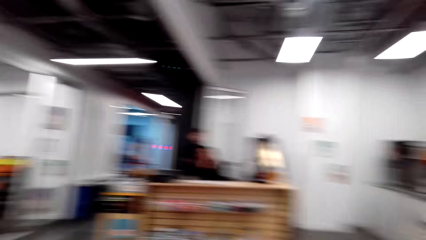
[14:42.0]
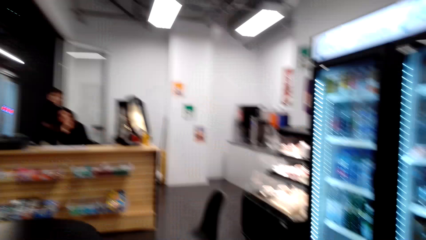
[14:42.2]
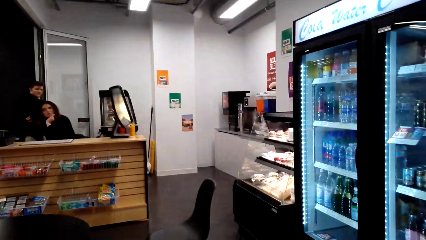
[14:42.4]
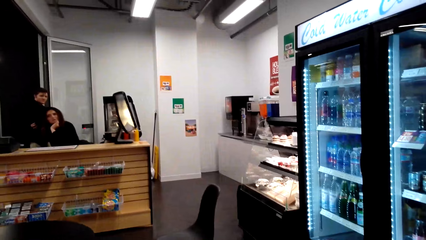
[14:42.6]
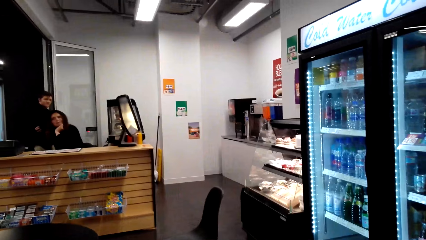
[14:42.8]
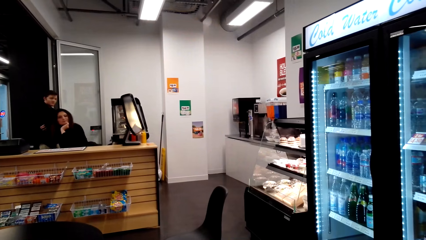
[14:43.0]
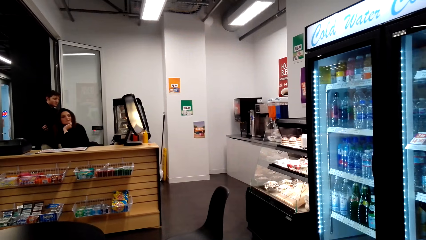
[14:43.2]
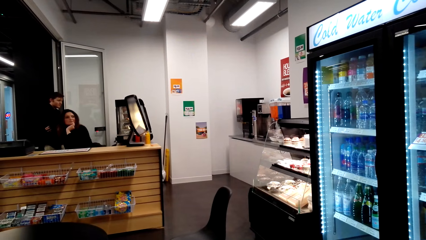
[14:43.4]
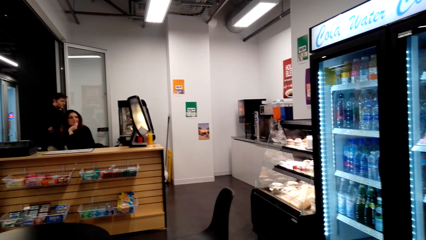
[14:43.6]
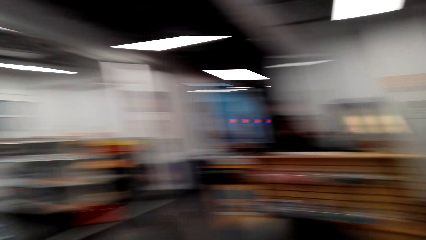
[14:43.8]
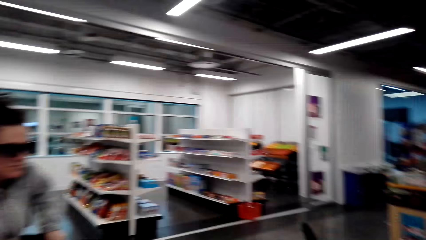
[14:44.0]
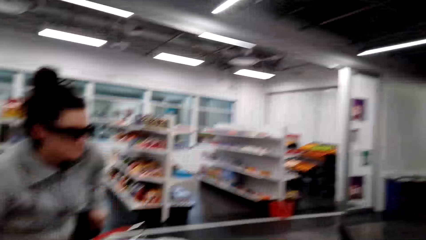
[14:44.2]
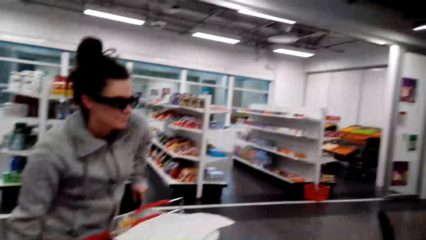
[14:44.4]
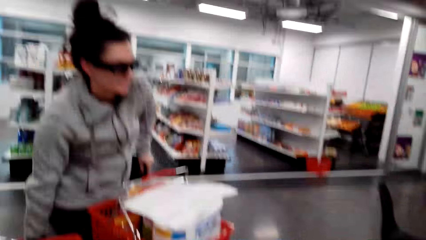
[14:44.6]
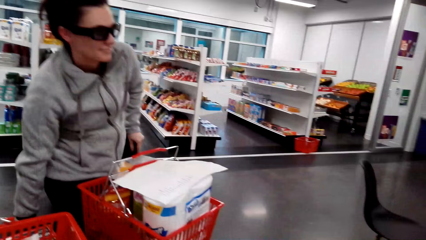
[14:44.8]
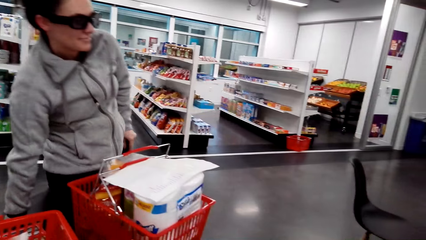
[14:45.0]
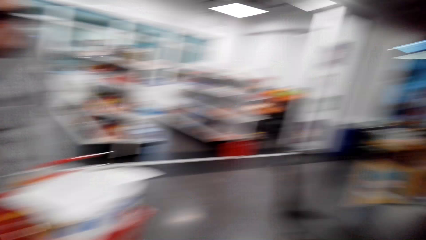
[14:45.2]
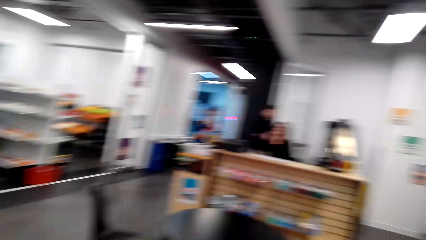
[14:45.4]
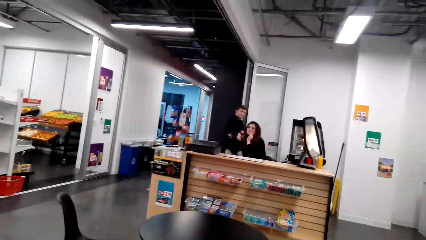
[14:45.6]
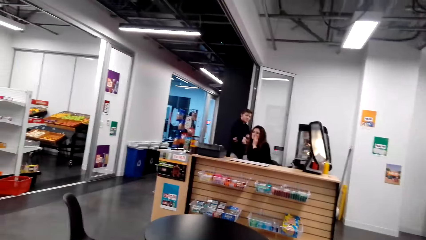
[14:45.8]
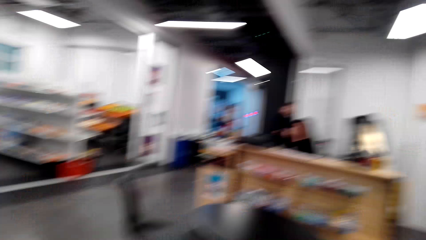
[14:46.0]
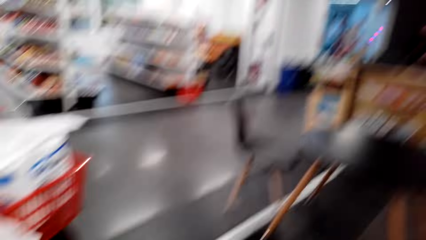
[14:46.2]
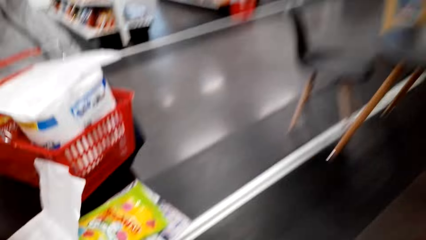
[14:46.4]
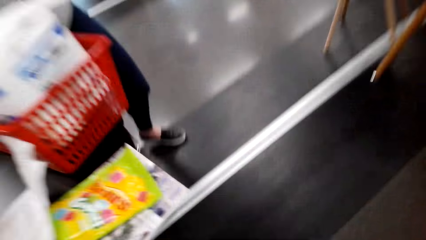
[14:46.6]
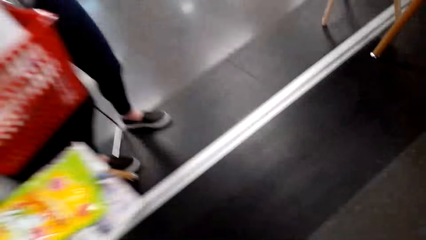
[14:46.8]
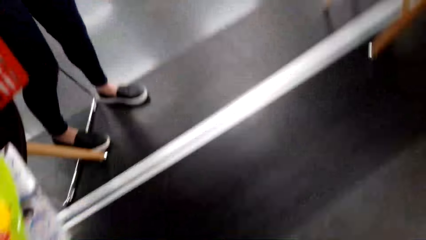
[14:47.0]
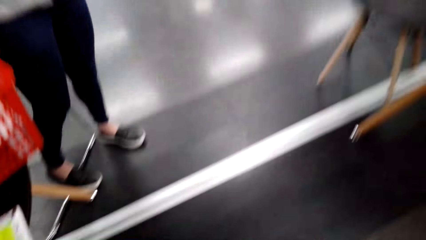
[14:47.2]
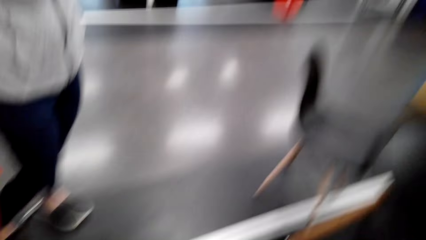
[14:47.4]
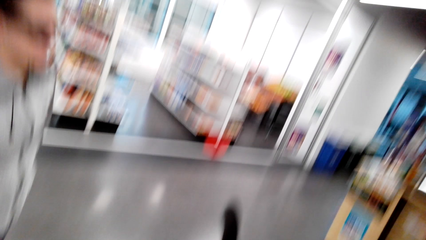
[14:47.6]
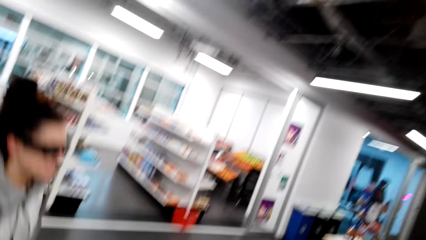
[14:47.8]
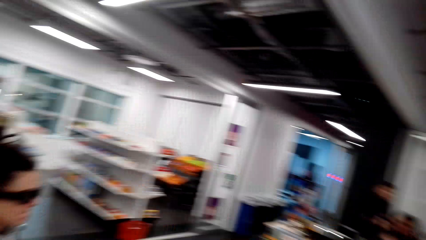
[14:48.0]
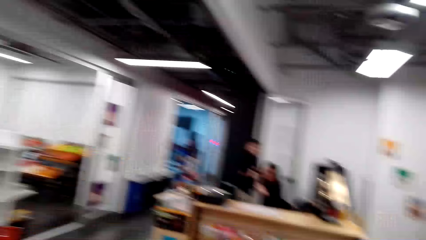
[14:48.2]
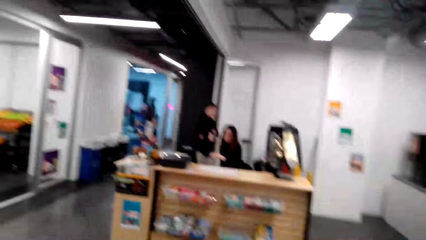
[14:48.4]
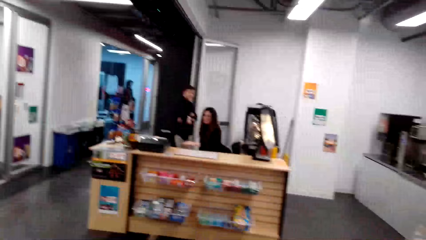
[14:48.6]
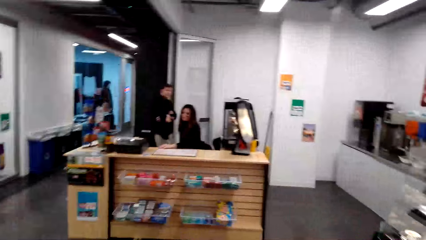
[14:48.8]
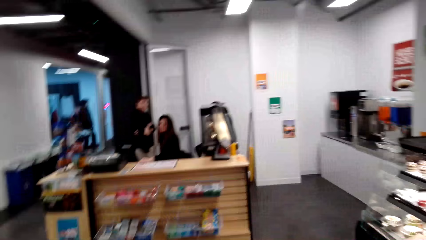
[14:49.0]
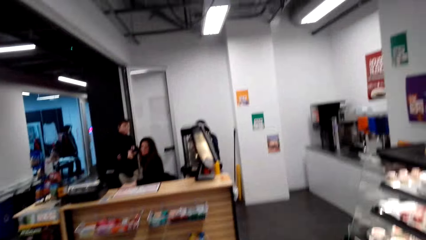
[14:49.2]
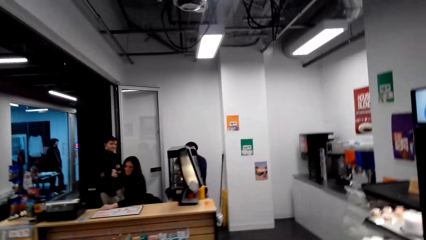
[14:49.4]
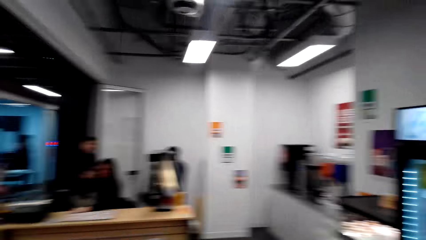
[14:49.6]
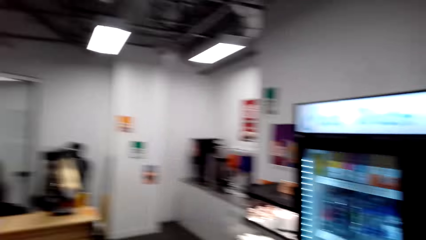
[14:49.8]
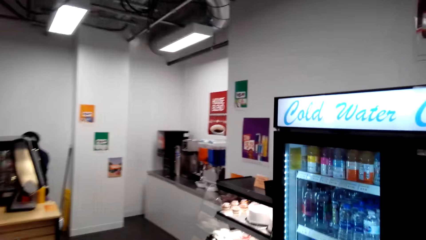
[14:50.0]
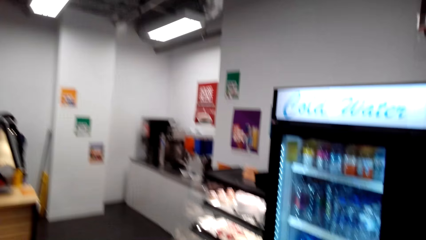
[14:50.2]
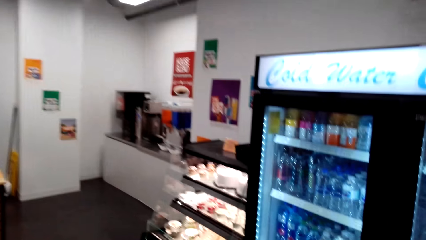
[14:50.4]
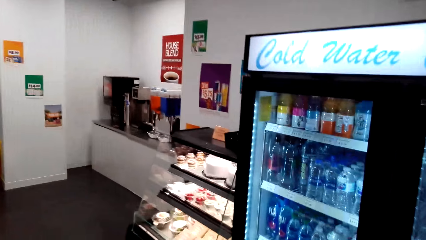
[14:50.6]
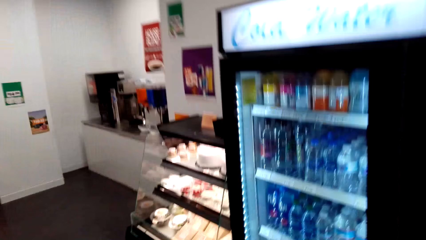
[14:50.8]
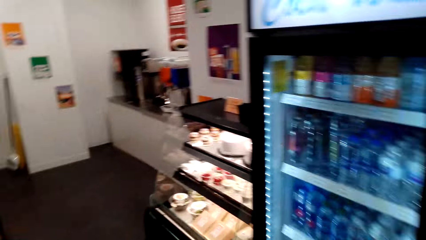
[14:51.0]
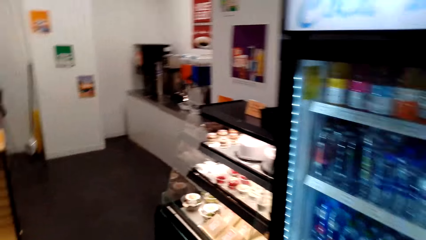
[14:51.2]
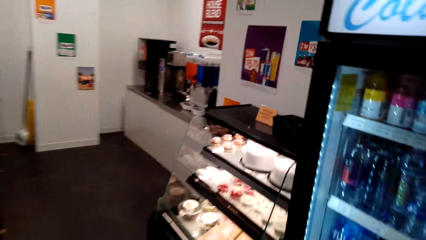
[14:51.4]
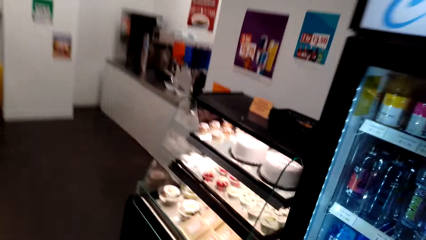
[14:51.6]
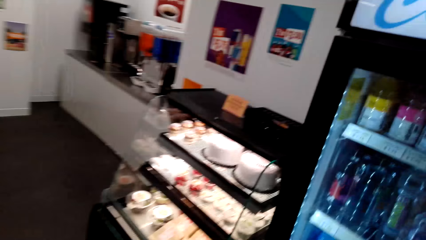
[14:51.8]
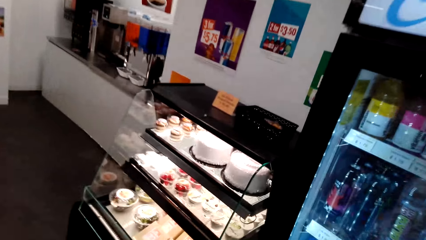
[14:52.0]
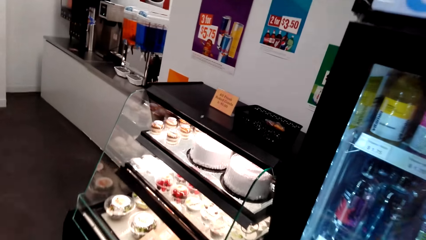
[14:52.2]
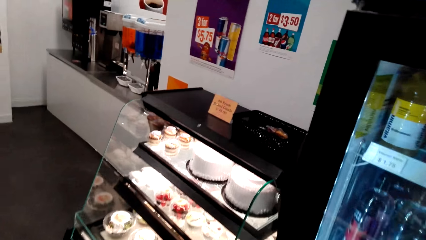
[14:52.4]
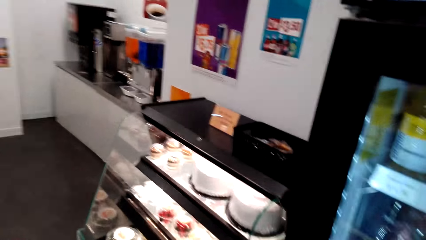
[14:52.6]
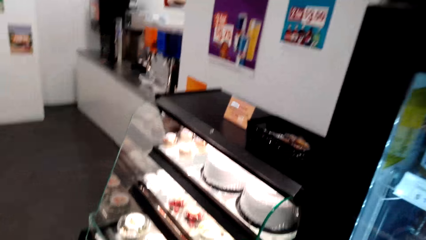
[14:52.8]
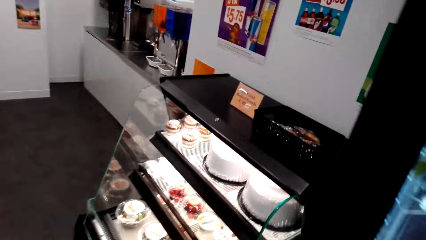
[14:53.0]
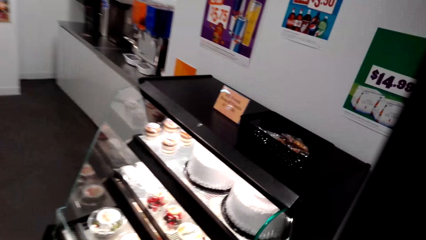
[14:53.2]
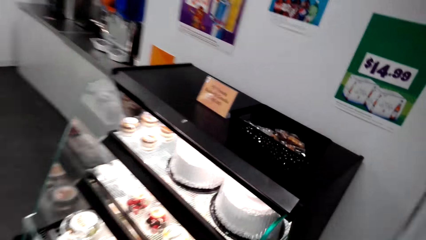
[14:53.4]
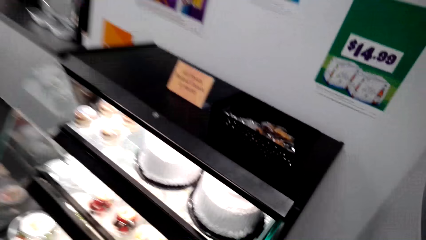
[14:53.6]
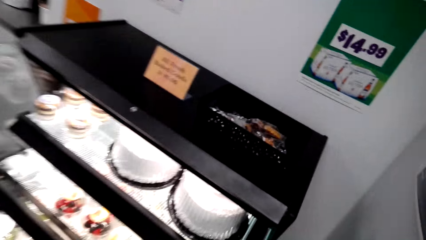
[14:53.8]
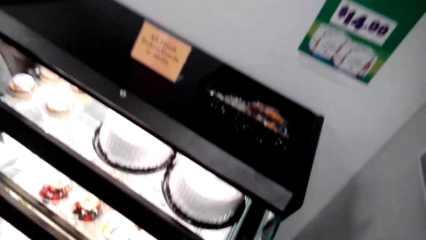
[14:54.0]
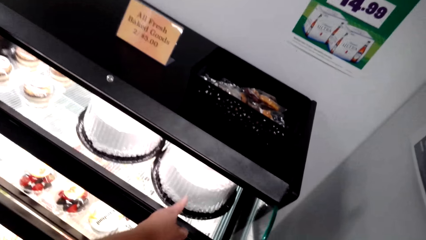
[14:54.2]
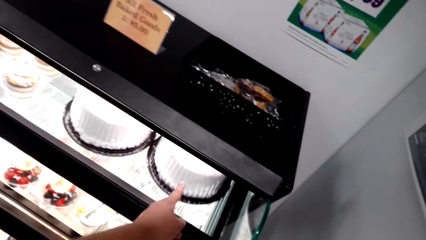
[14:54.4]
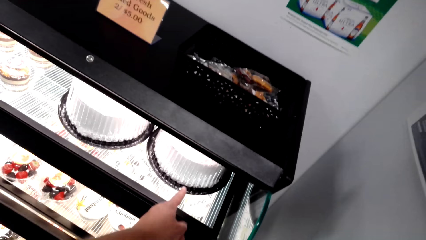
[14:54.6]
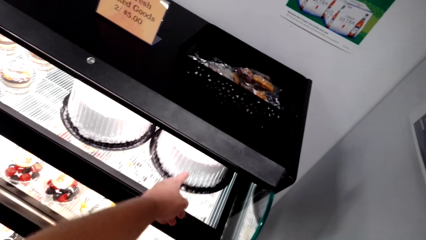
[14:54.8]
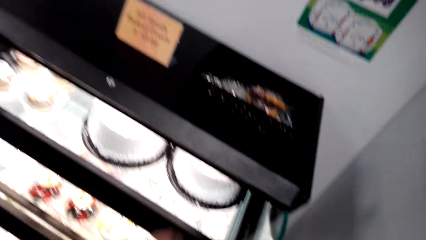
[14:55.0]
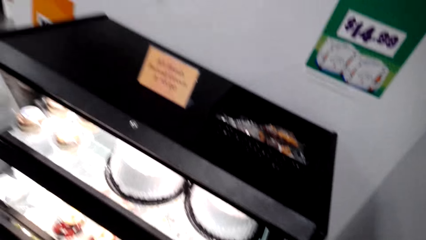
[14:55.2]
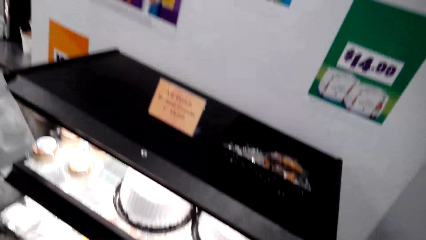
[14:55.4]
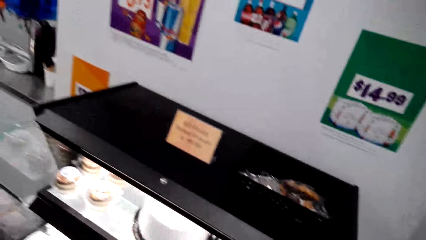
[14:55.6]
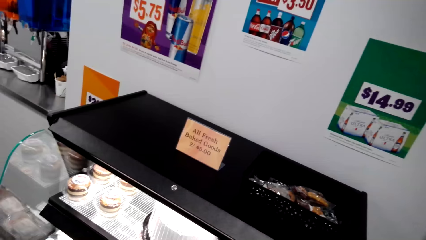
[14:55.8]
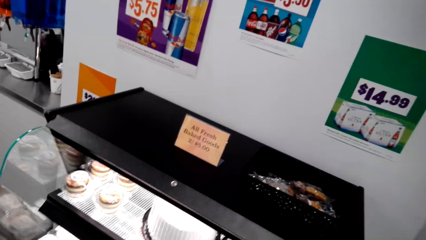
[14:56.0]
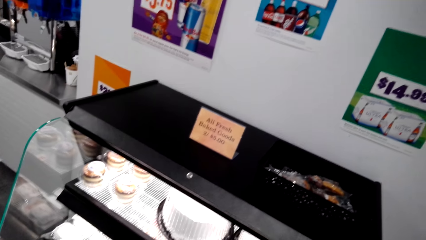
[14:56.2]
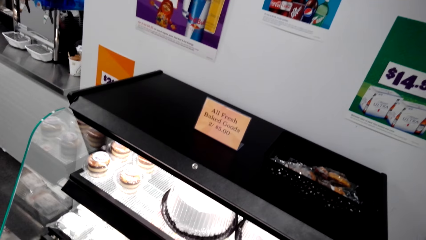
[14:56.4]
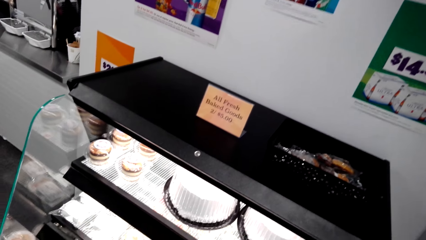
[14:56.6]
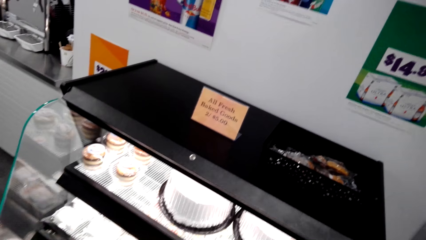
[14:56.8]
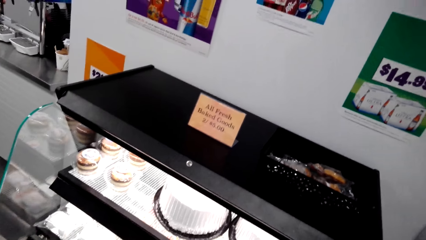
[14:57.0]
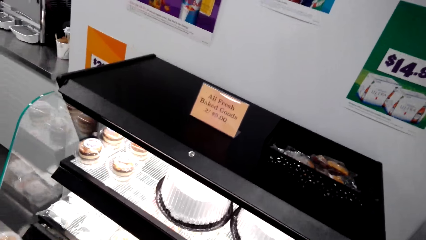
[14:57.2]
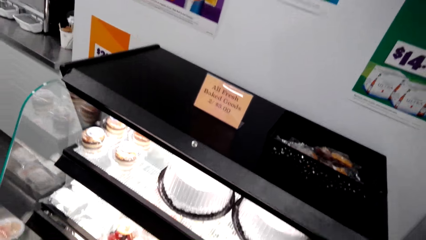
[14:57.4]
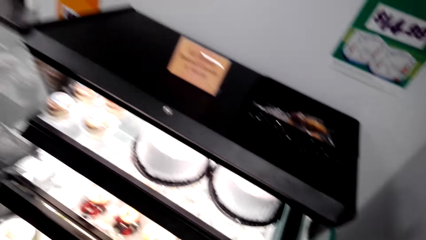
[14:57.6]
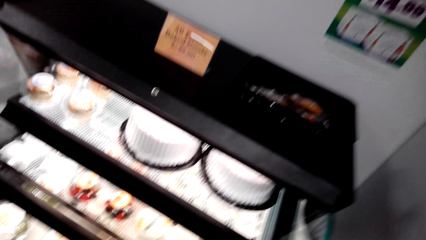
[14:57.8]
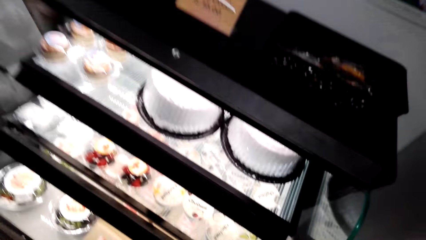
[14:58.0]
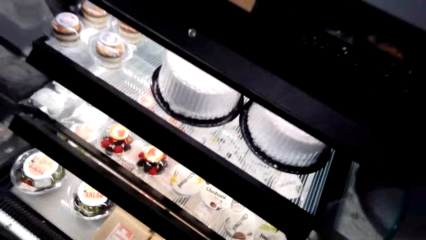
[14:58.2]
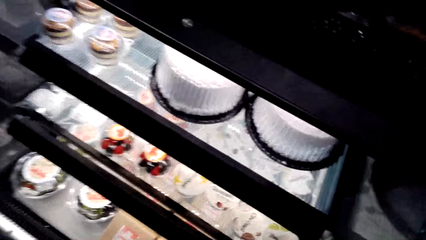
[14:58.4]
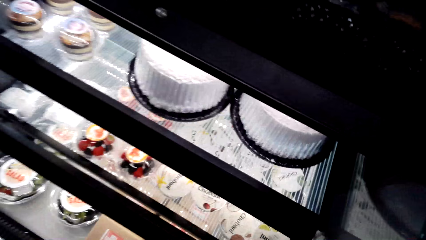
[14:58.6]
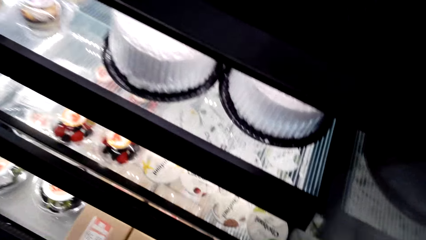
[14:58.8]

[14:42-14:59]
A lady stands. The lady talks and walks around. The camera wearer looks around. They walk toward the cashier counter and look around. They touch the cake on the display. They look around and talk with the lady.
